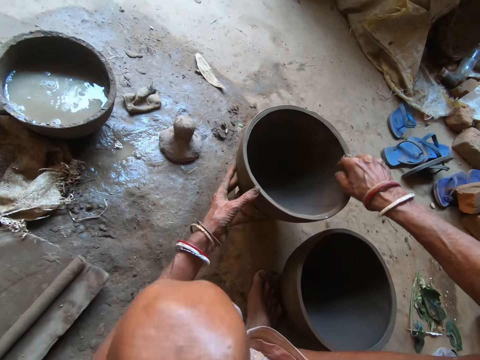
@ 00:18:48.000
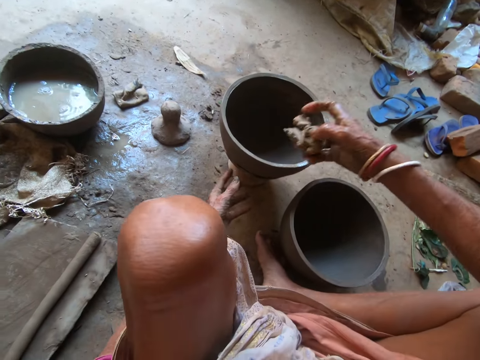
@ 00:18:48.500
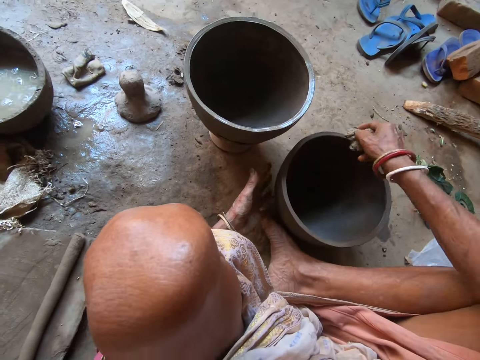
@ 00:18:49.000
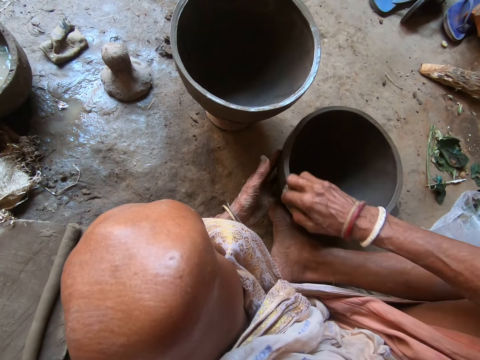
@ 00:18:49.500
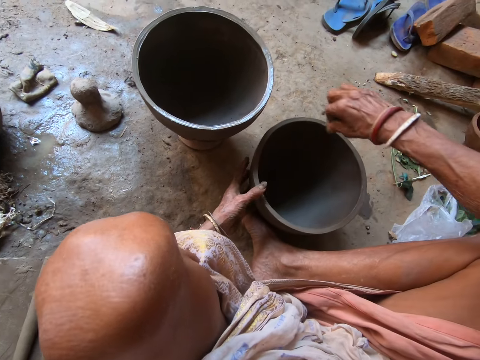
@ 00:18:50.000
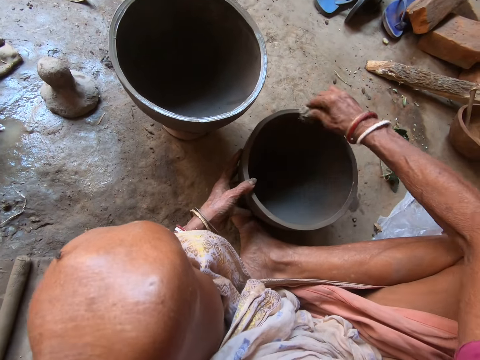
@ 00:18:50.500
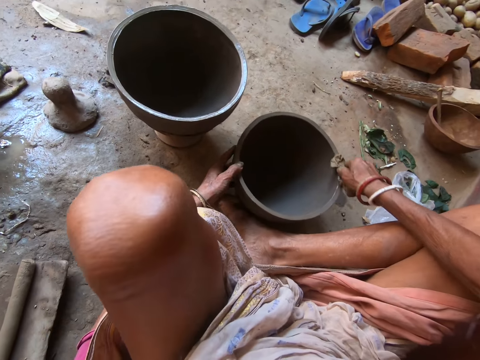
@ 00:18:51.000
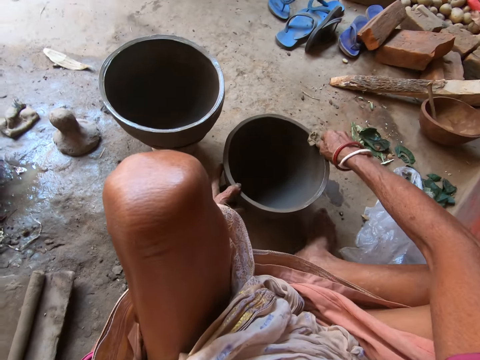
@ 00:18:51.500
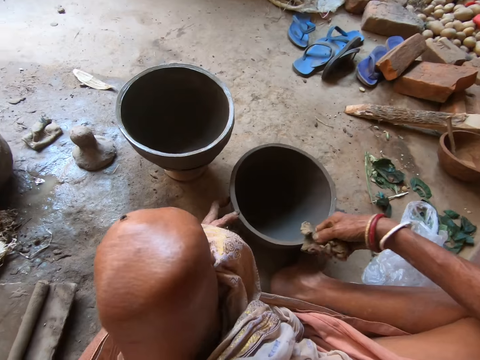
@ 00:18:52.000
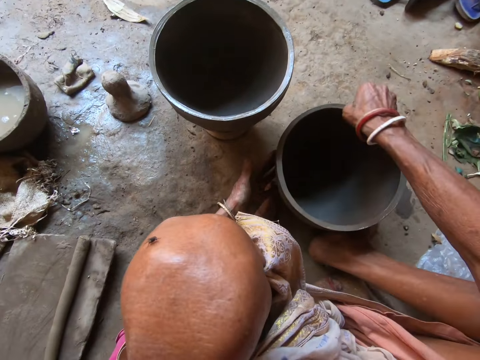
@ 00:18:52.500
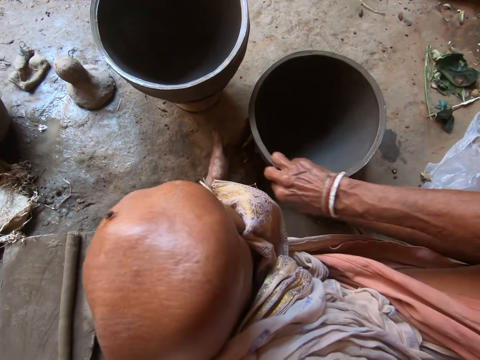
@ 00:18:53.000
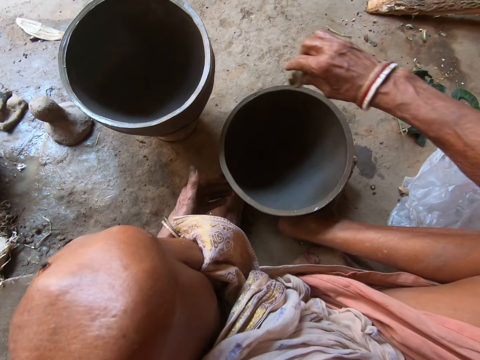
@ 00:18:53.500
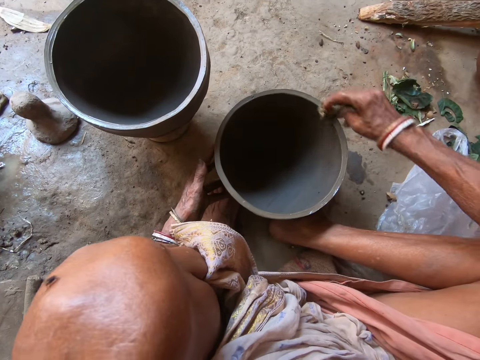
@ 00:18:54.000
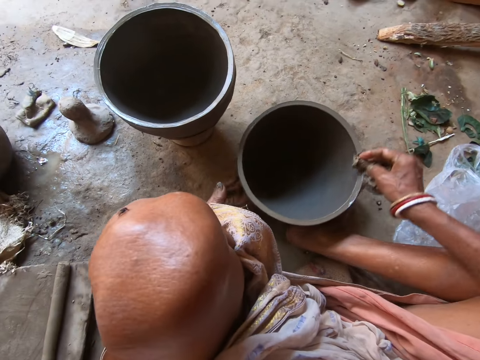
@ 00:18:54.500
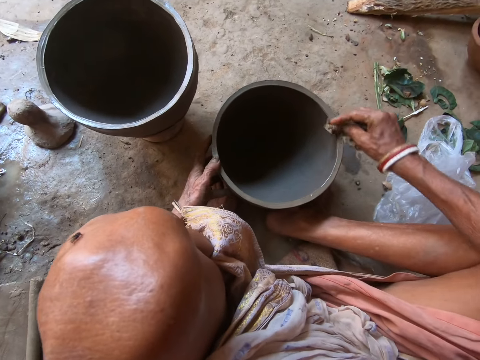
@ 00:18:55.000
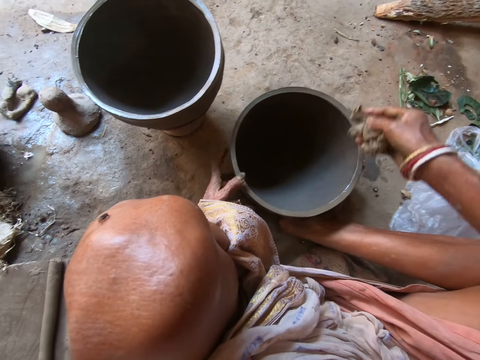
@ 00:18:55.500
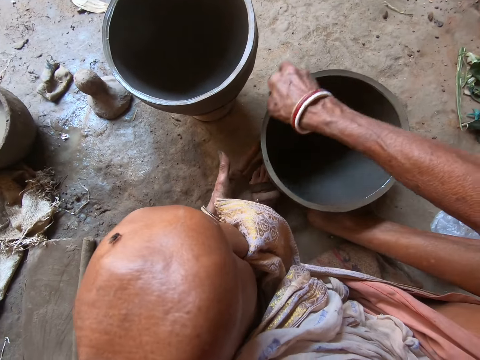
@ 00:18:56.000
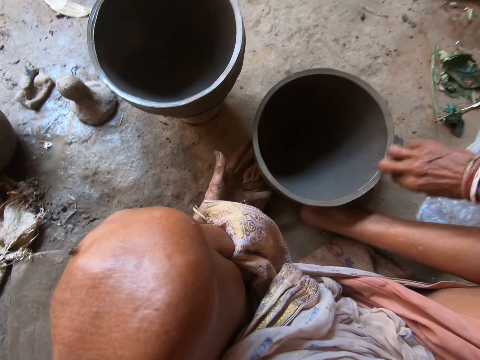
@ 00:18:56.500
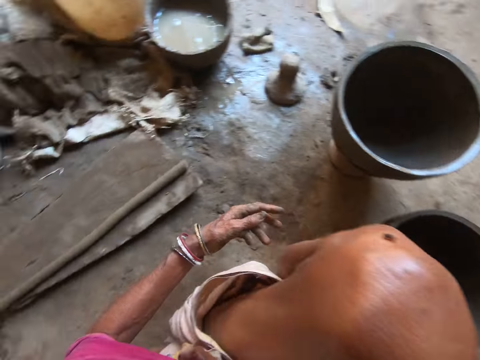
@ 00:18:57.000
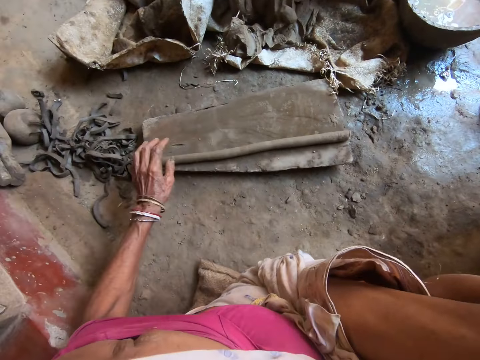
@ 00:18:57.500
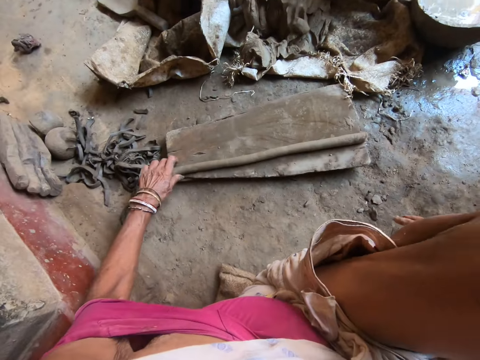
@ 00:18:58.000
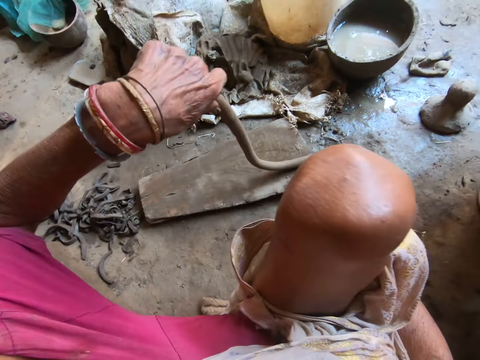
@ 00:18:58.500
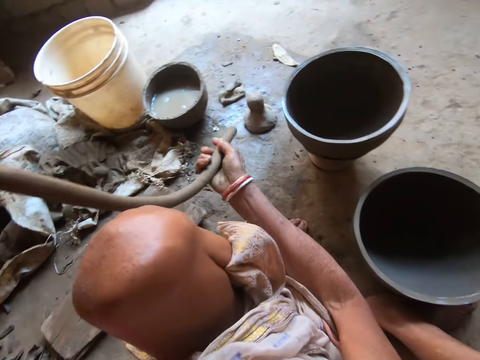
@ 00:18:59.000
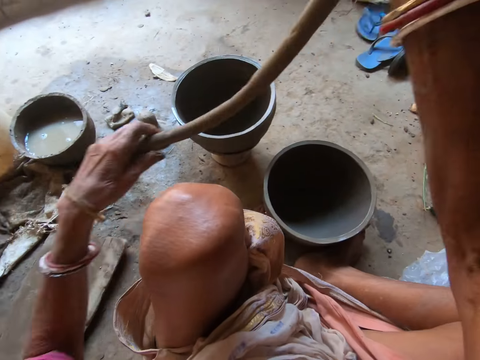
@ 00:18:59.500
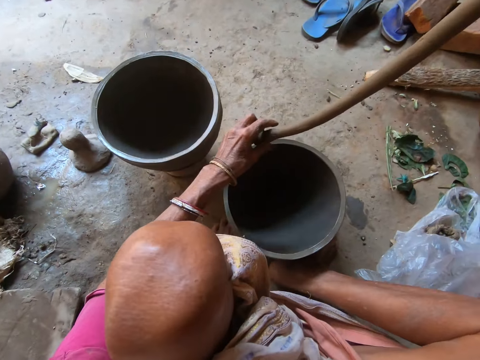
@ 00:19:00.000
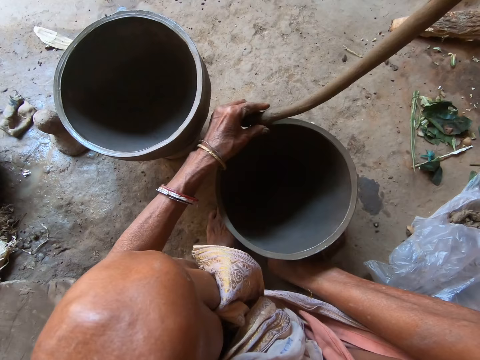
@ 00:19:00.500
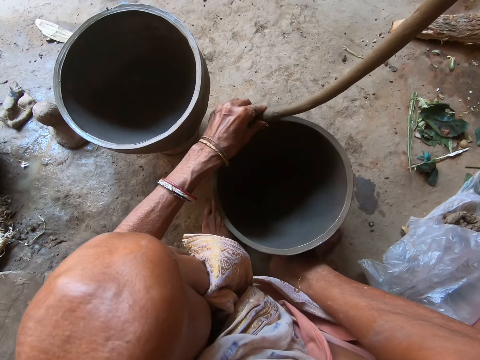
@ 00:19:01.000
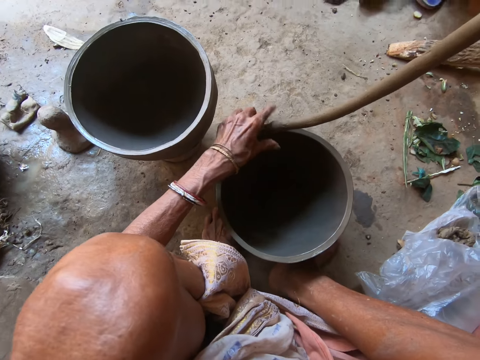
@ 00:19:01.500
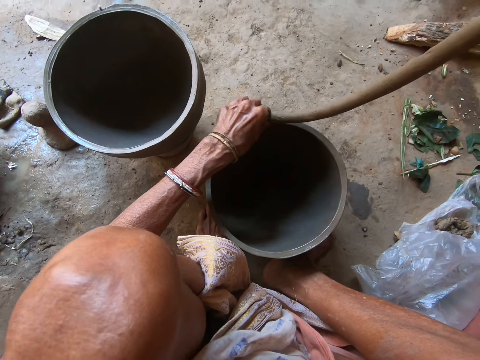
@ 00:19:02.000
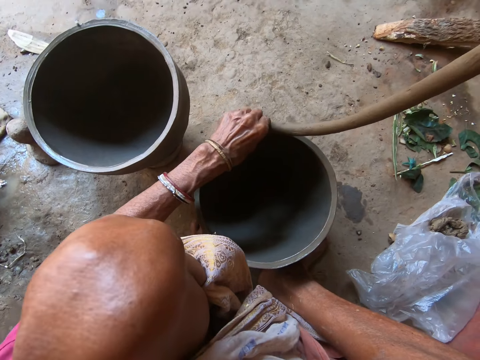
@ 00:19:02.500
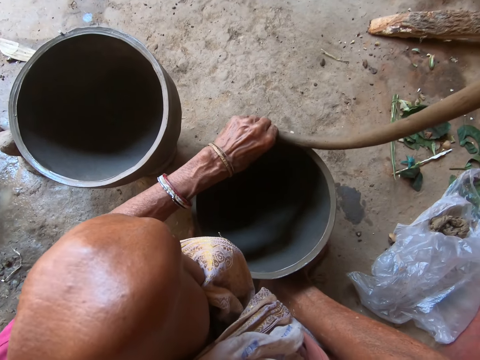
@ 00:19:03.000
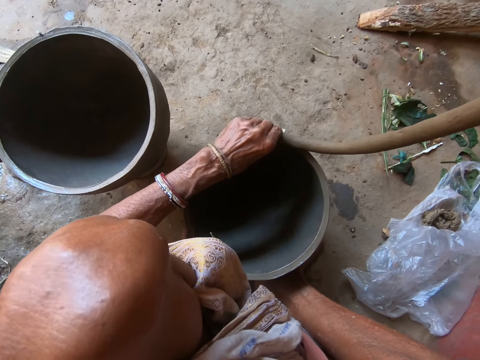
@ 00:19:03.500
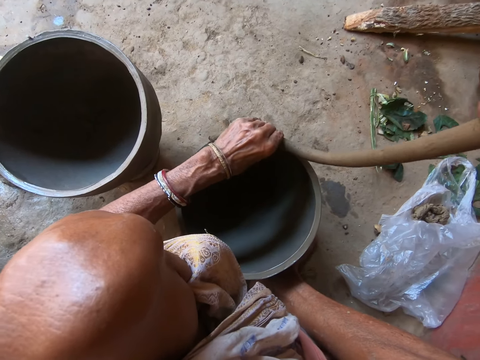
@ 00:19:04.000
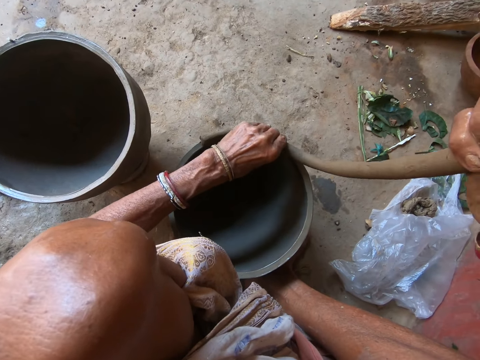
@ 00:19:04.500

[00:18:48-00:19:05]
The camera wearer cleans the pot on the floor with the sponge in her right hand. She touches the pot on the floor with her left hand. She moves the legs. She picks up the clay from the piece of wood with her left hand. She holds the clay with both hands. She molds the pot on the floor with the clay in both hands. She sticks the clay in the piece of the clay pot.

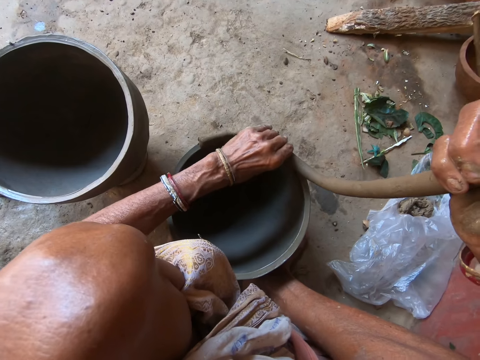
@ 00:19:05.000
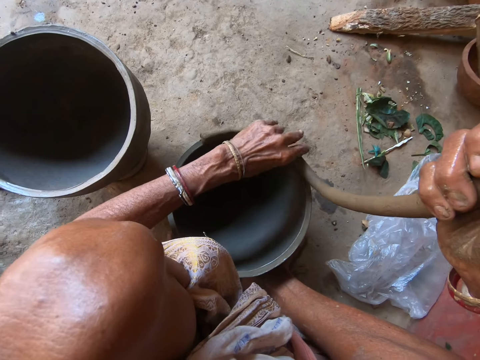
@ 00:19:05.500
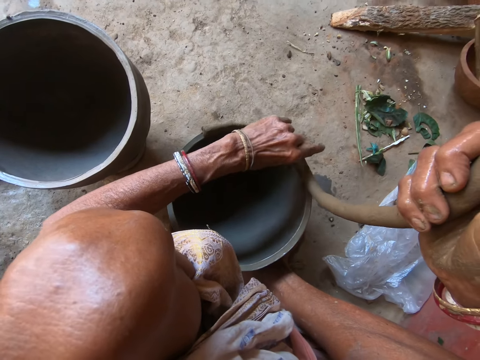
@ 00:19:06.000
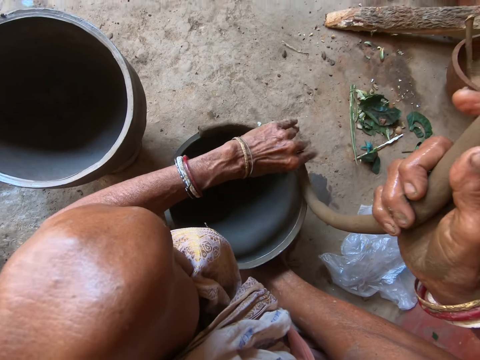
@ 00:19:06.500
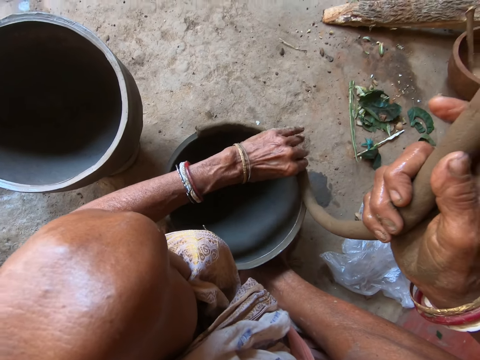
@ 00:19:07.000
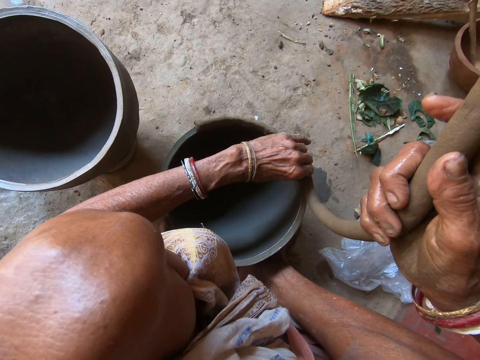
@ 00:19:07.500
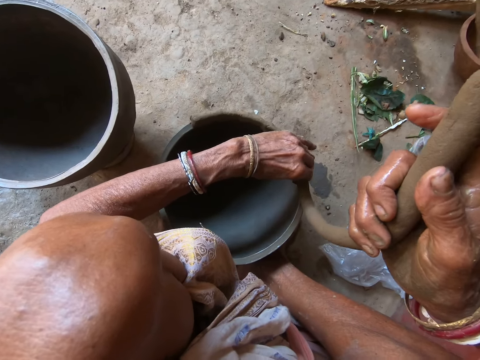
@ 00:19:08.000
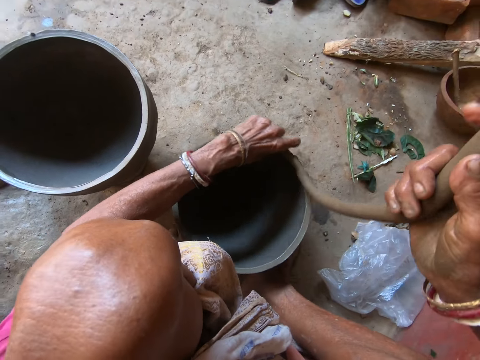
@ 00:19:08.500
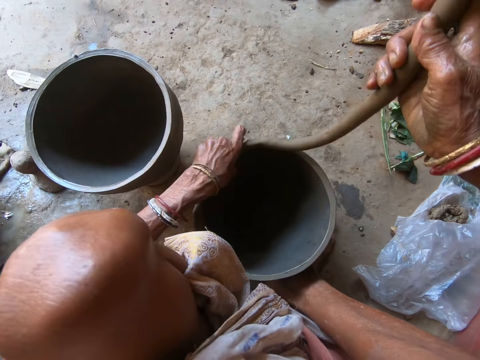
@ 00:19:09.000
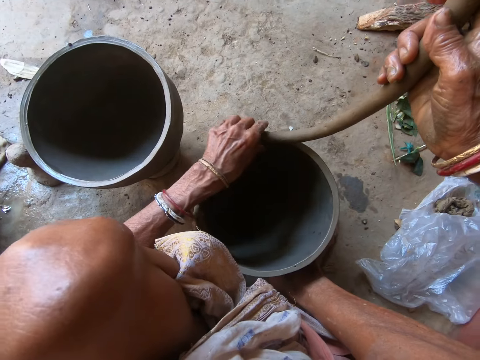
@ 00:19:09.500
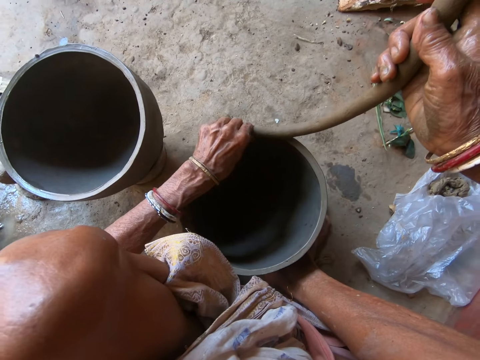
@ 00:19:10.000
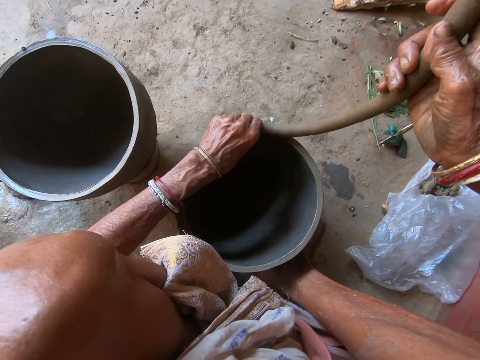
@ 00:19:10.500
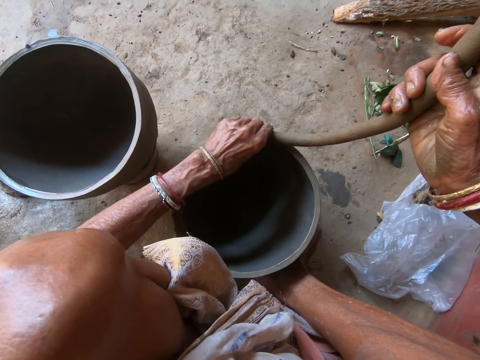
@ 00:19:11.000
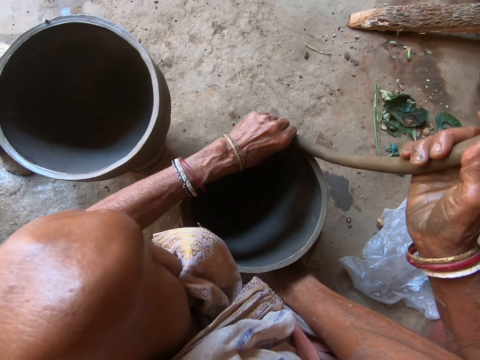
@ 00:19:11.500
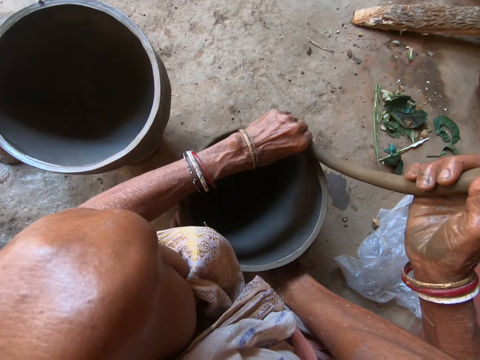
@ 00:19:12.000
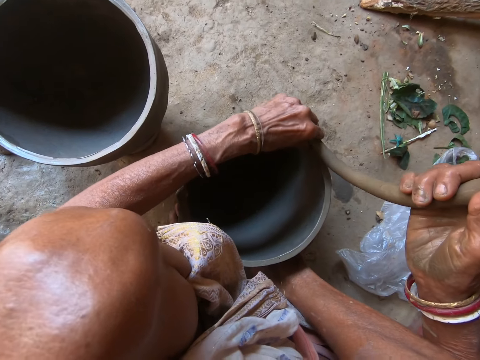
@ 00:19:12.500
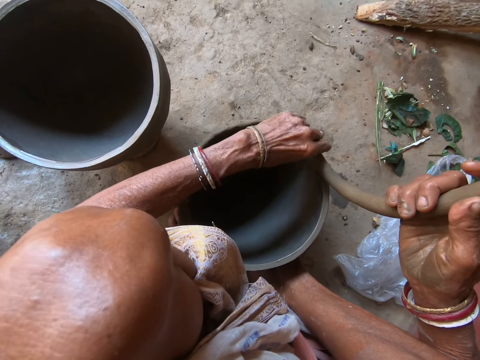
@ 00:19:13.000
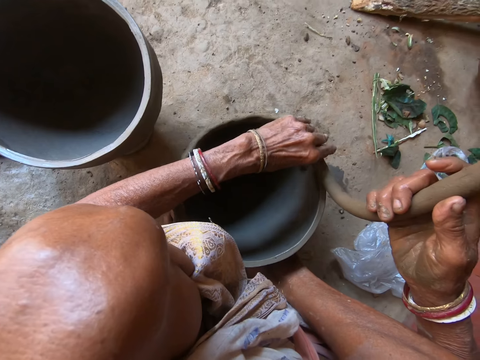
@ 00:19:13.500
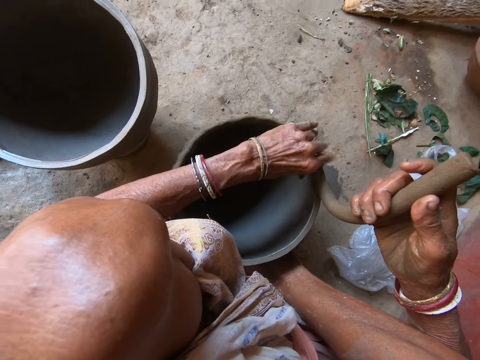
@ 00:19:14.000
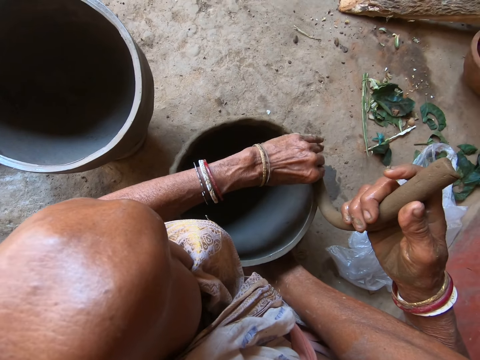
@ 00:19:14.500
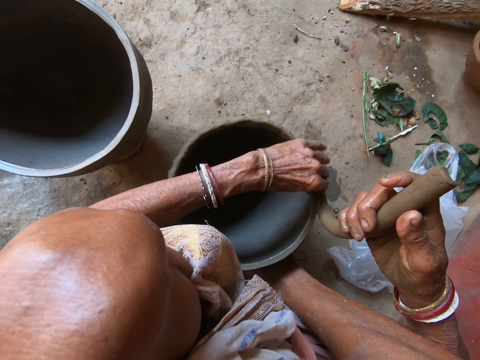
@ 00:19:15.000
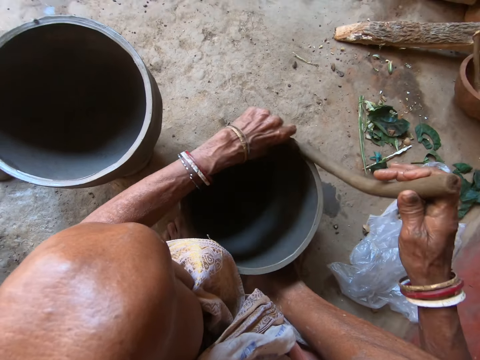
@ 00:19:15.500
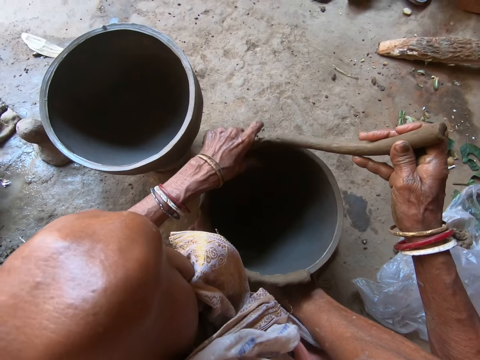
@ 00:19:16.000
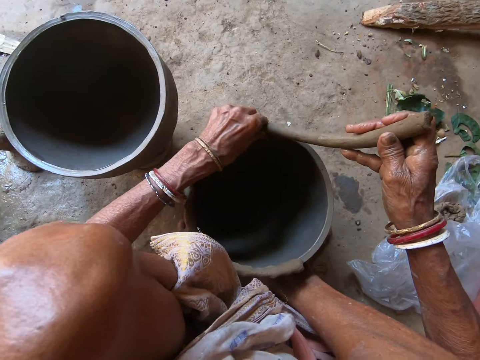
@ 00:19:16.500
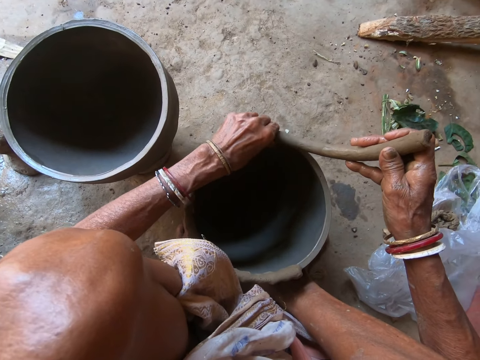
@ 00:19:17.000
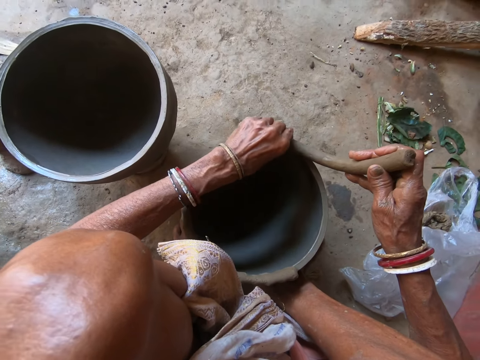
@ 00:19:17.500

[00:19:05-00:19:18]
The camera wearer rotates the piece of the clay pot. They stick the clay in the piece of the clay pot. They rotate the piece of the clay pot. They stick the clay in the piece of the clay pot.
